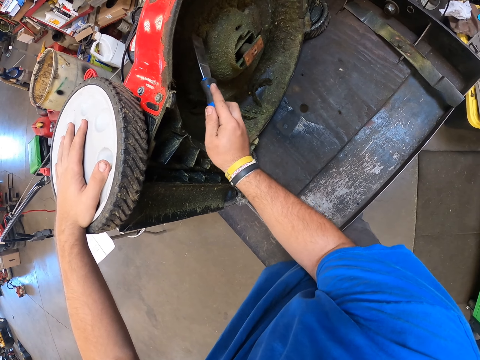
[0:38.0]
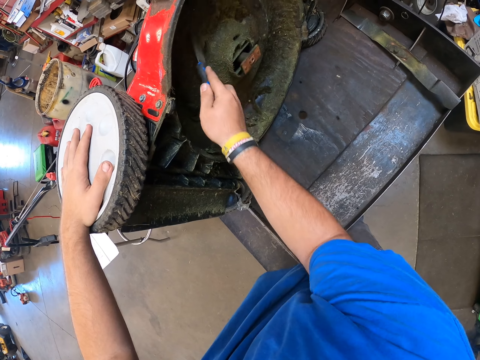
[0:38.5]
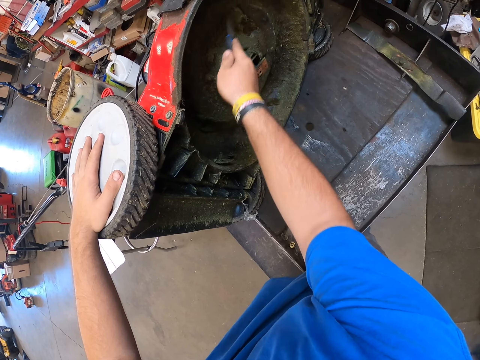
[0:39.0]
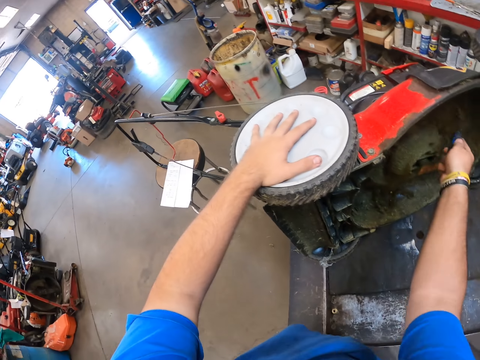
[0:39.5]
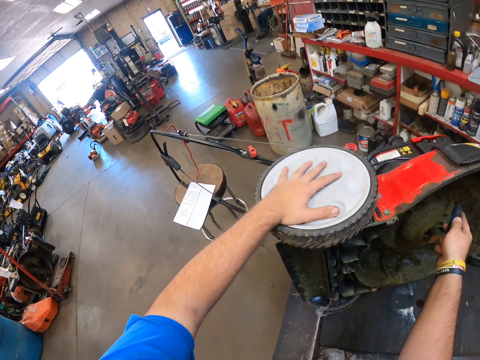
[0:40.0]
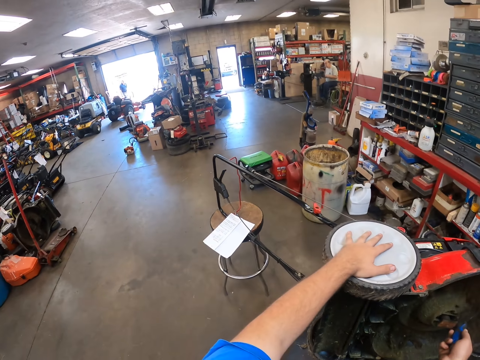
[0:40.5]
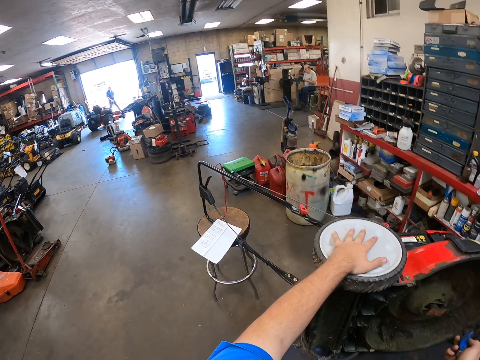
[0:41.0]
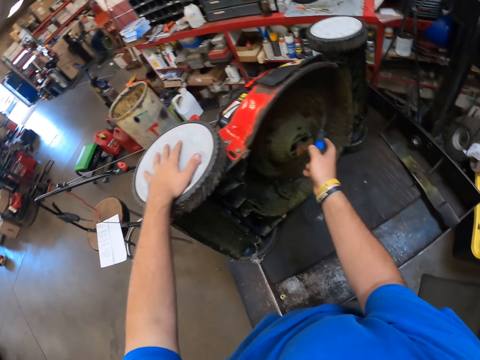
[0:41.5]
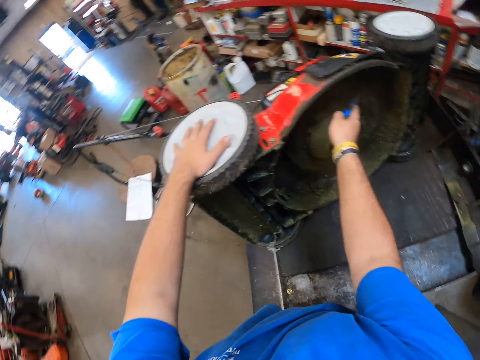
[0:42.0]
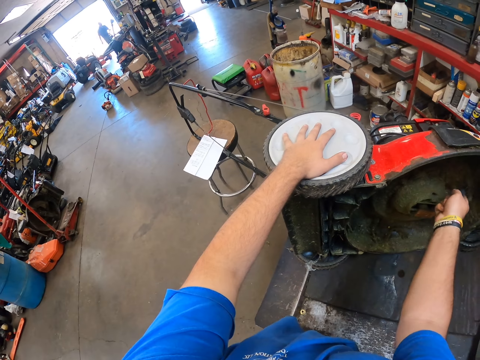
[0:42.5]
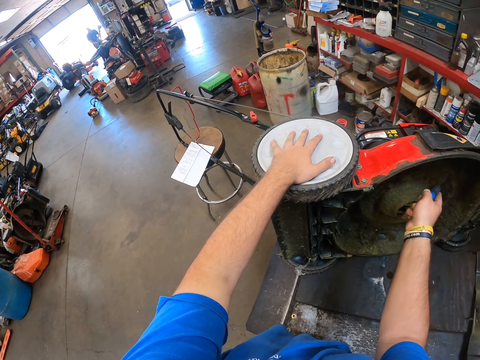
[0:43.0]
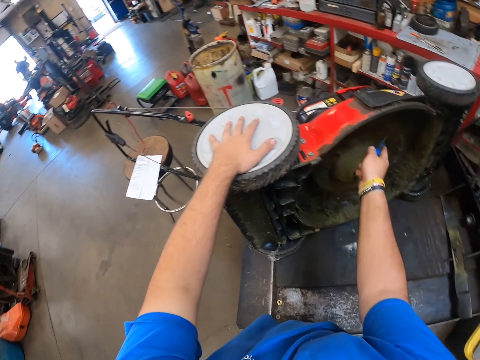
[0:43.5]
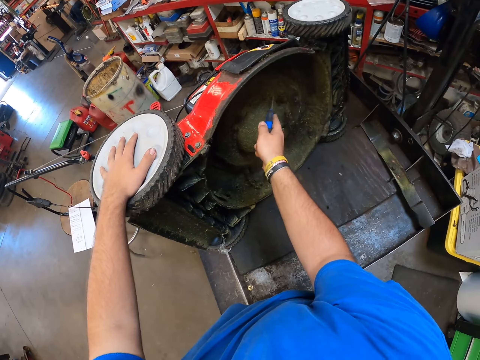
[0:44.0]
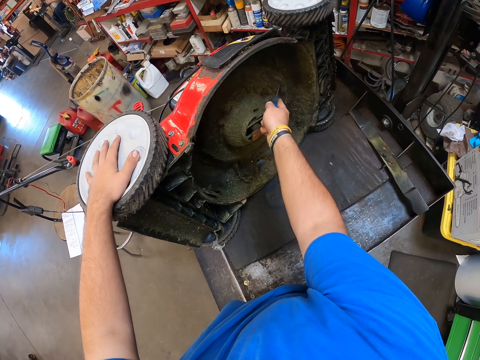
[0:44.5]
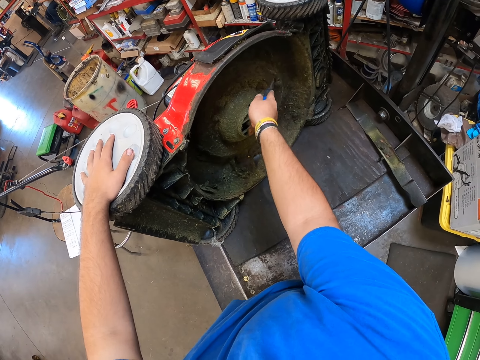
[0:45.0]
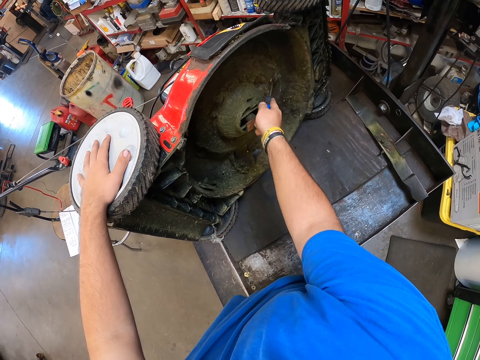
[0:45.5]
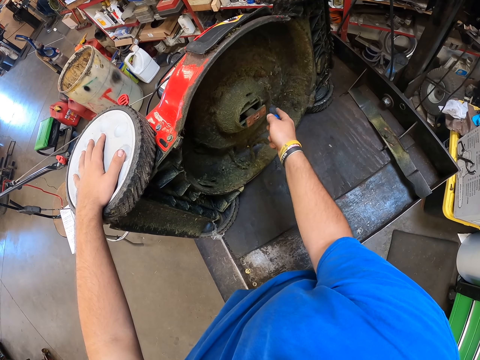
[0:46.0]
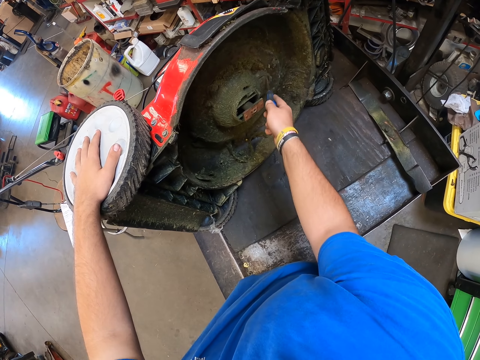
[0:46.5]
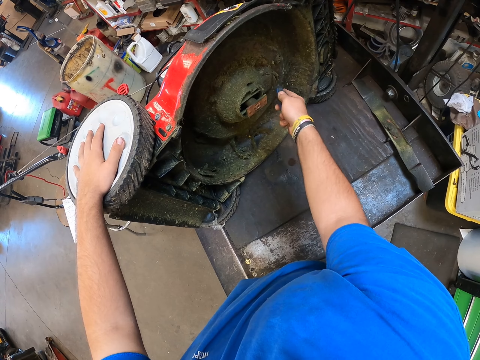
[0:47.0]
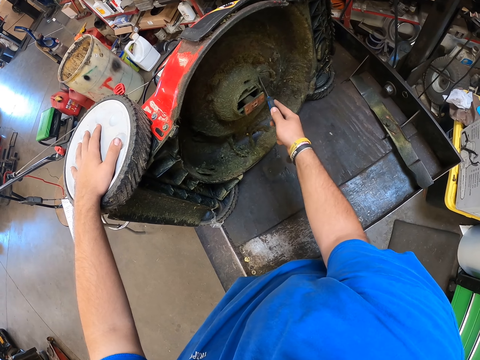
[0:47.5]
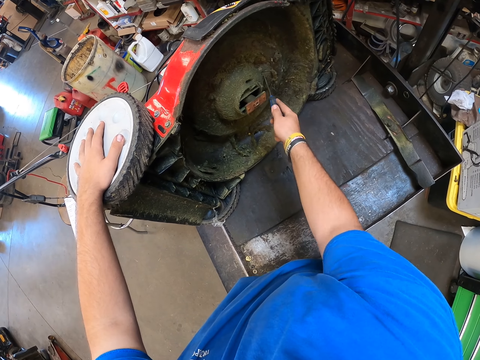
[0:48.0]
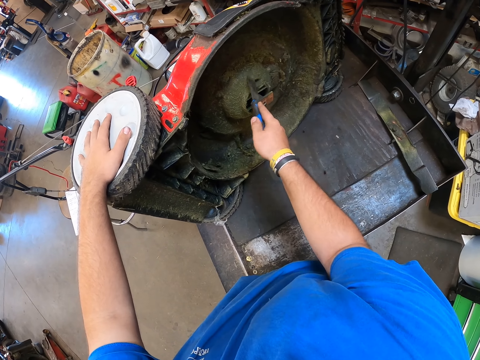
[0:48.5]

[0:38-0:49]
The camera wearer looks around. They clean the lawn mower with a chisel.

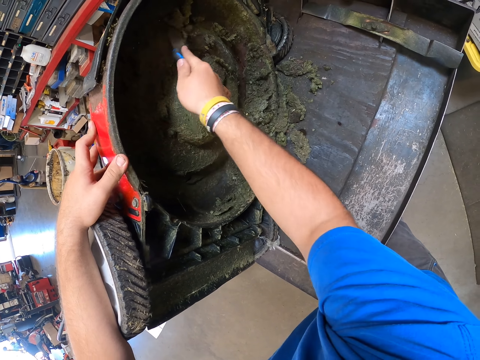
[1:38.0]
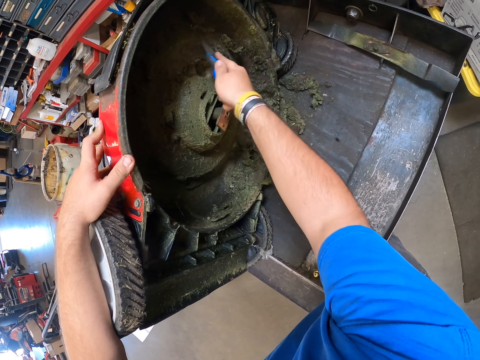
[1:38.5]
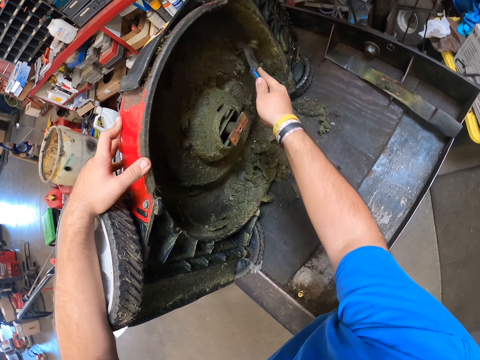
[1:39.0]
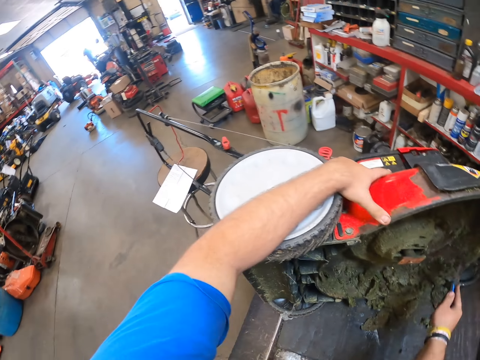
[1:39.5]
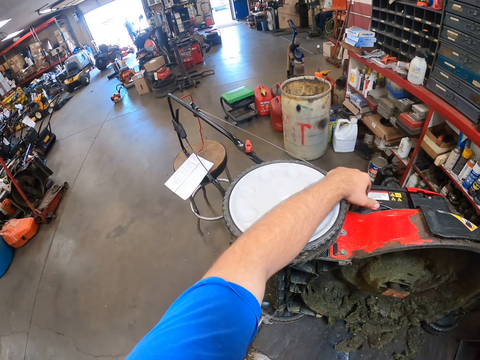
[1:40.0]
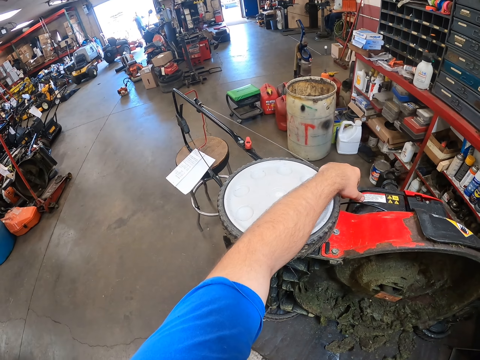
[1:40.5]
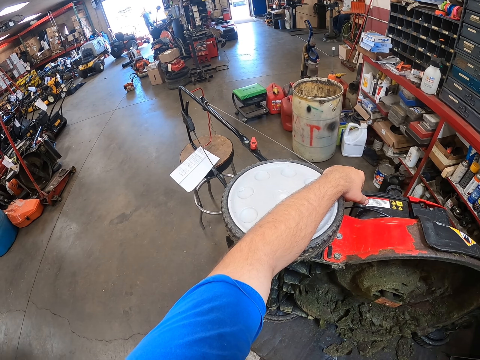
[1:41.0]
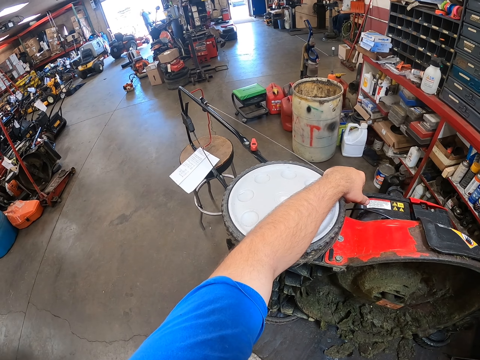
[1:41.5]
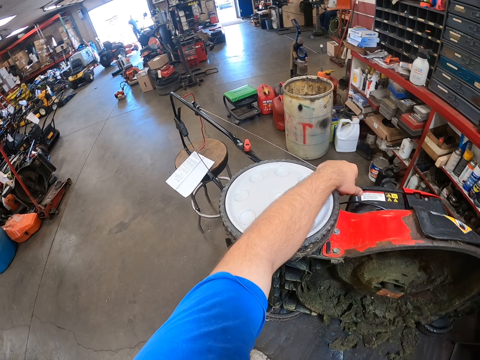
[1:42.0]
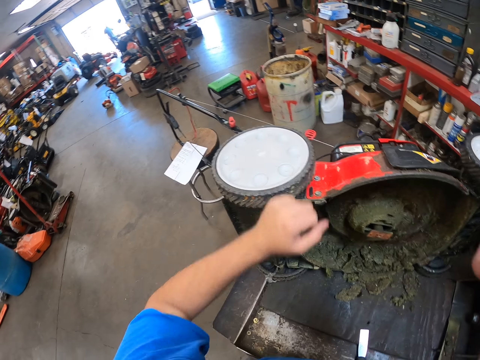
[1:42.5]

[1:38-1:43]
The camera wearer looks around.
